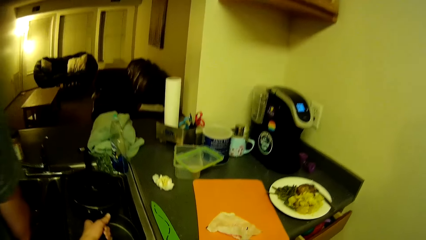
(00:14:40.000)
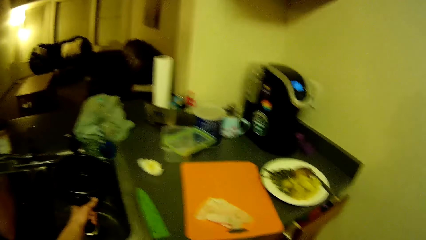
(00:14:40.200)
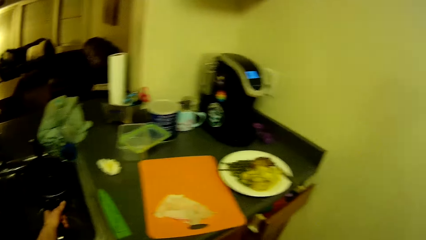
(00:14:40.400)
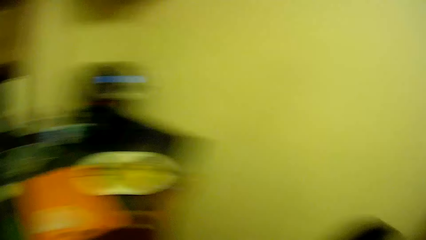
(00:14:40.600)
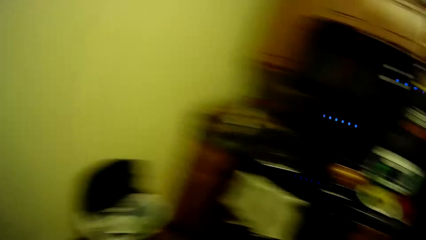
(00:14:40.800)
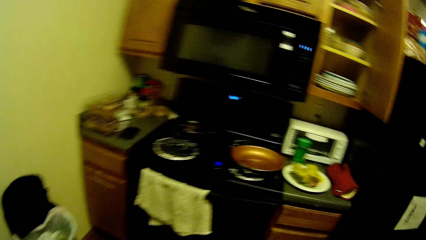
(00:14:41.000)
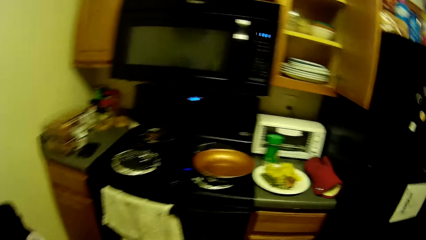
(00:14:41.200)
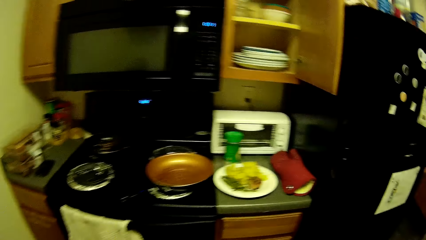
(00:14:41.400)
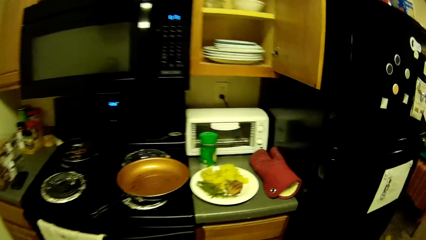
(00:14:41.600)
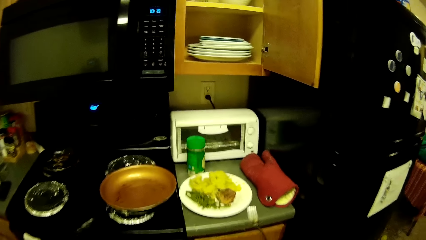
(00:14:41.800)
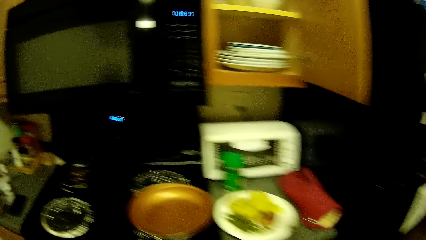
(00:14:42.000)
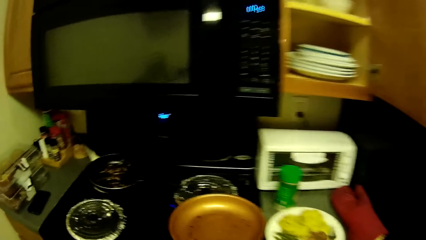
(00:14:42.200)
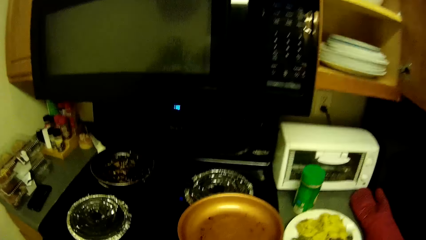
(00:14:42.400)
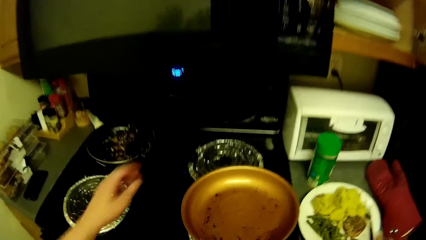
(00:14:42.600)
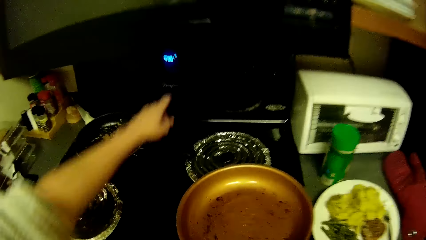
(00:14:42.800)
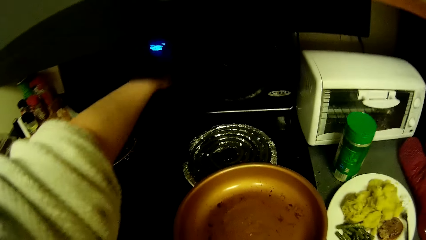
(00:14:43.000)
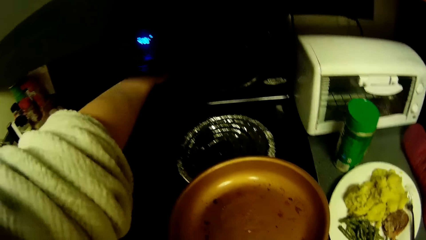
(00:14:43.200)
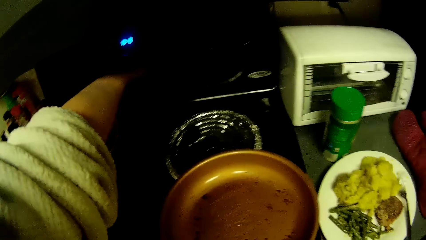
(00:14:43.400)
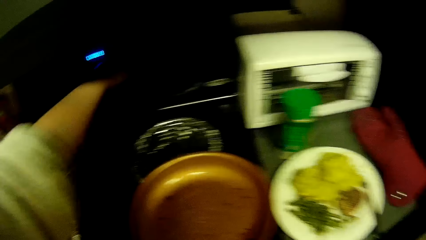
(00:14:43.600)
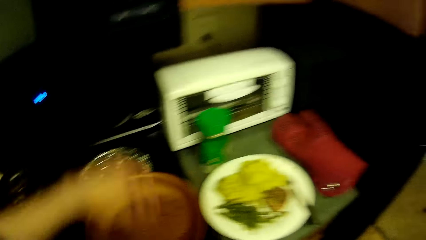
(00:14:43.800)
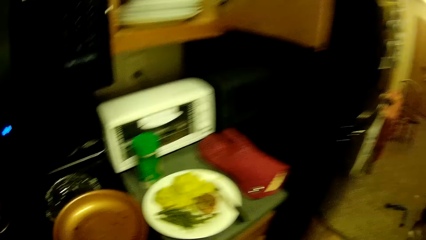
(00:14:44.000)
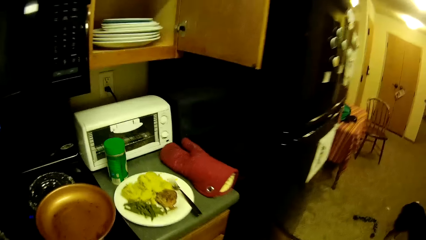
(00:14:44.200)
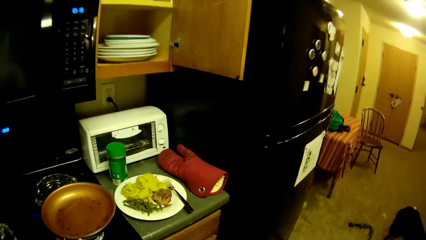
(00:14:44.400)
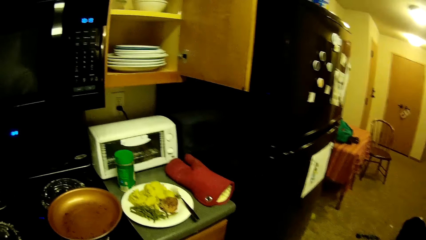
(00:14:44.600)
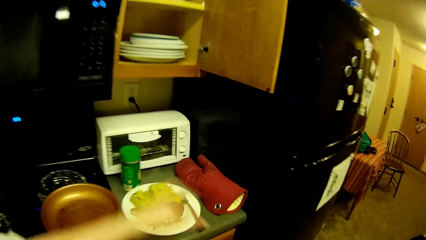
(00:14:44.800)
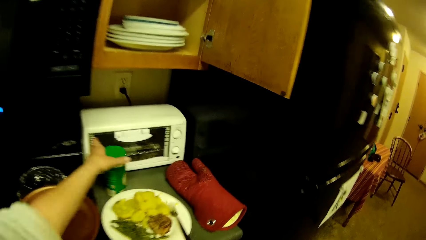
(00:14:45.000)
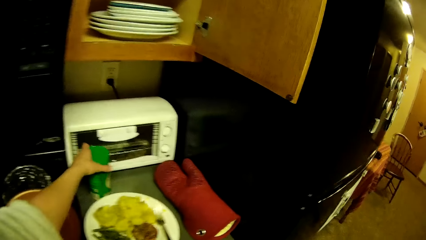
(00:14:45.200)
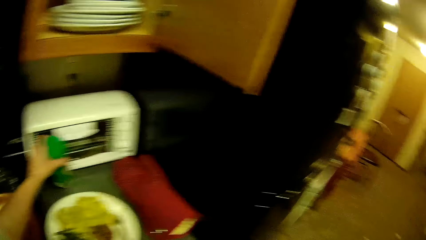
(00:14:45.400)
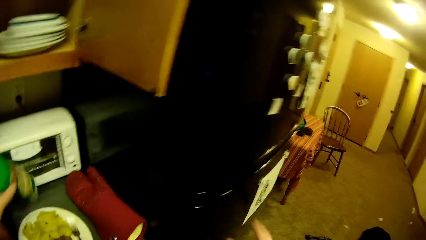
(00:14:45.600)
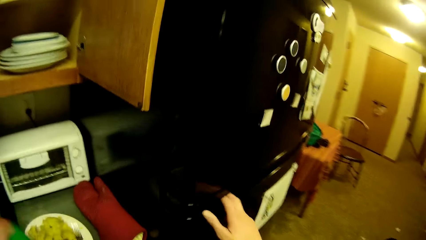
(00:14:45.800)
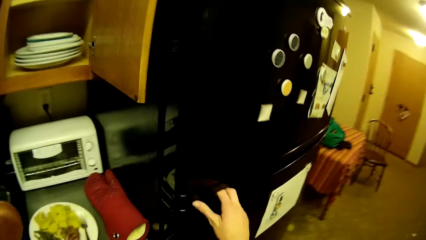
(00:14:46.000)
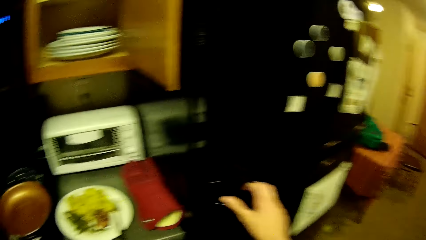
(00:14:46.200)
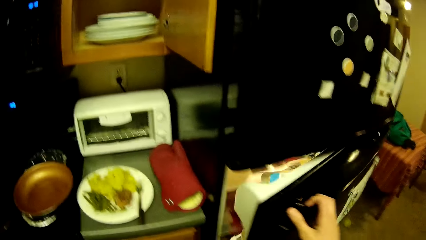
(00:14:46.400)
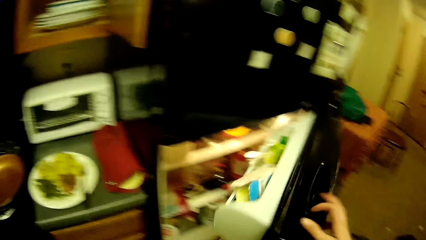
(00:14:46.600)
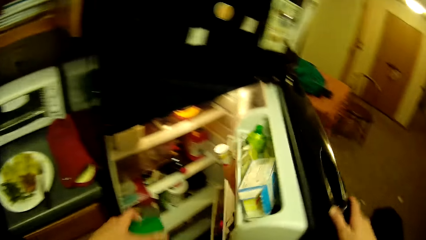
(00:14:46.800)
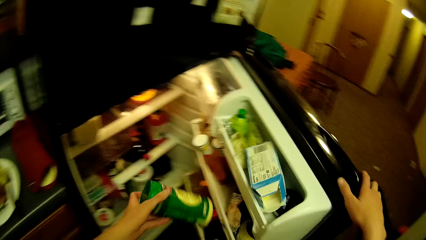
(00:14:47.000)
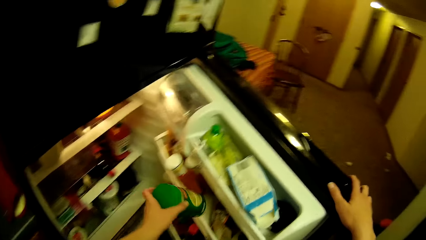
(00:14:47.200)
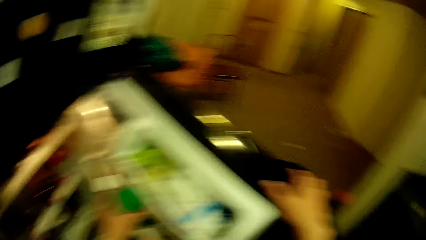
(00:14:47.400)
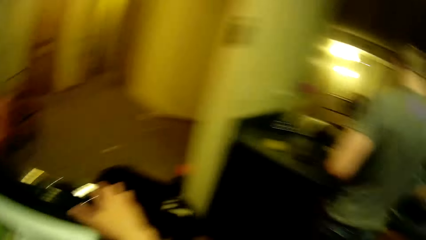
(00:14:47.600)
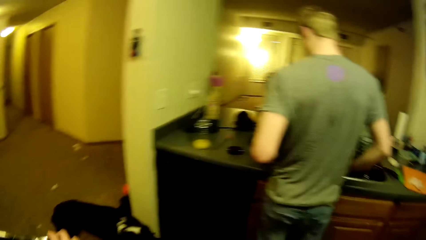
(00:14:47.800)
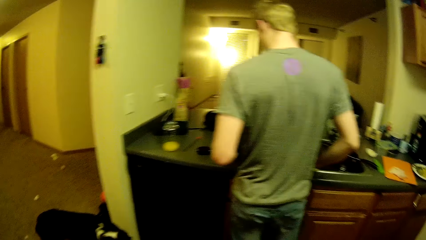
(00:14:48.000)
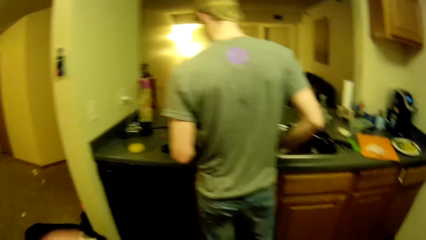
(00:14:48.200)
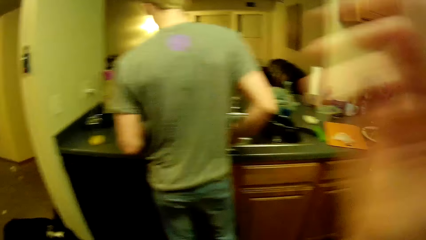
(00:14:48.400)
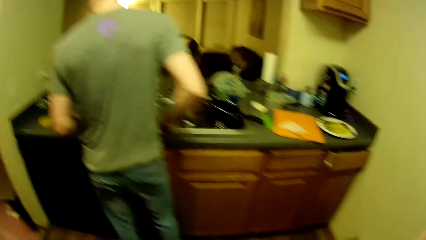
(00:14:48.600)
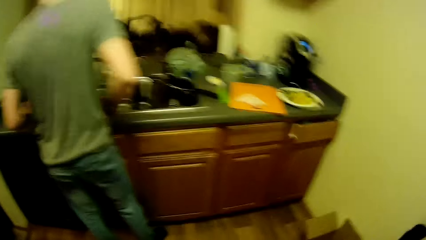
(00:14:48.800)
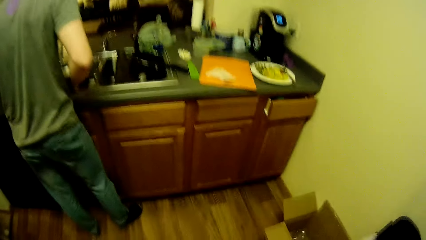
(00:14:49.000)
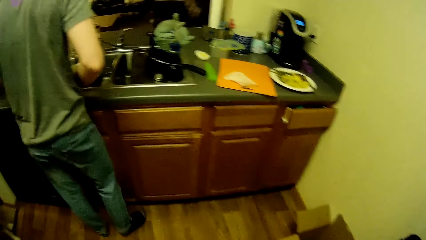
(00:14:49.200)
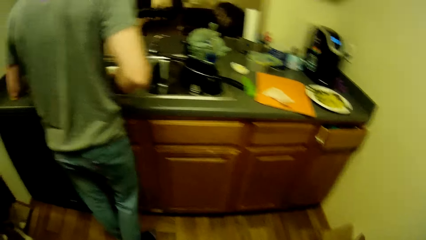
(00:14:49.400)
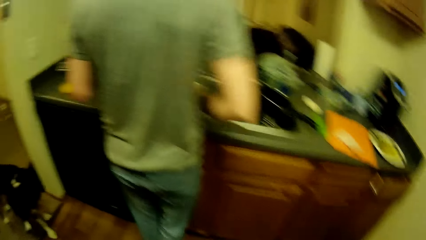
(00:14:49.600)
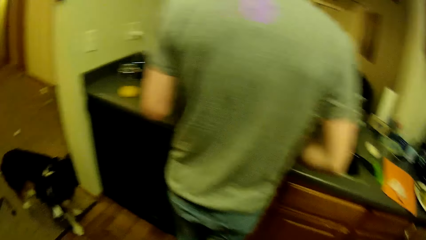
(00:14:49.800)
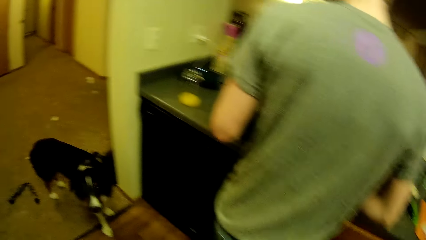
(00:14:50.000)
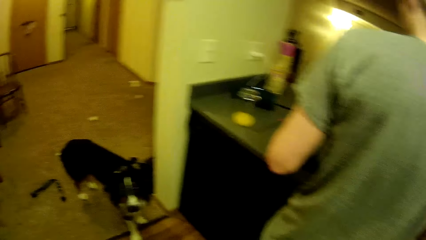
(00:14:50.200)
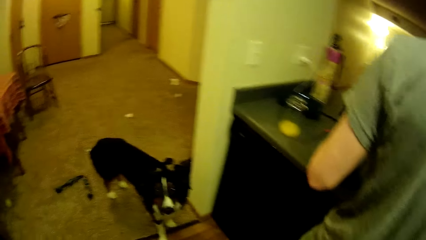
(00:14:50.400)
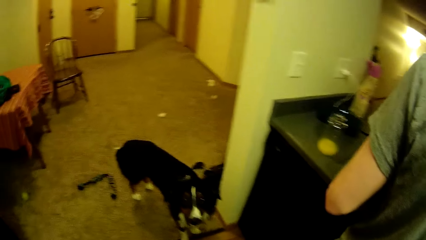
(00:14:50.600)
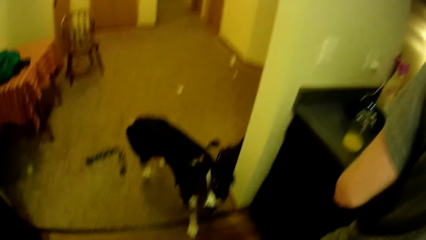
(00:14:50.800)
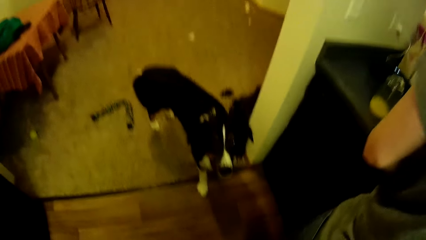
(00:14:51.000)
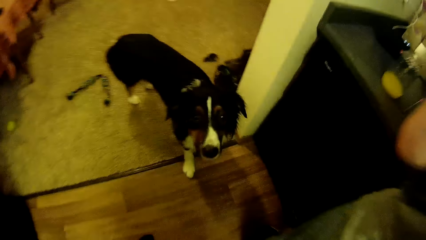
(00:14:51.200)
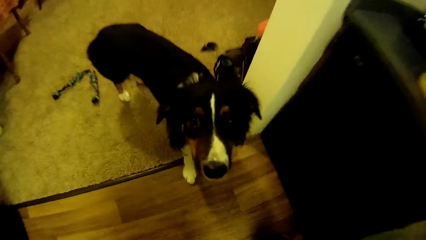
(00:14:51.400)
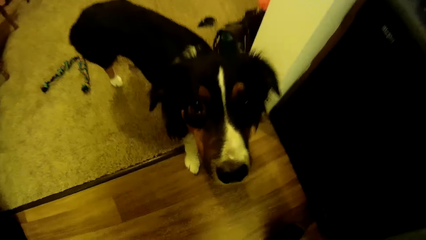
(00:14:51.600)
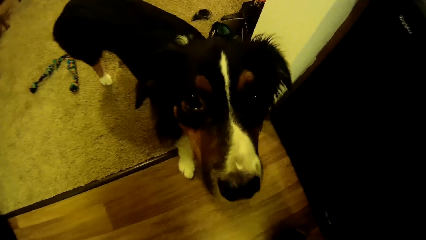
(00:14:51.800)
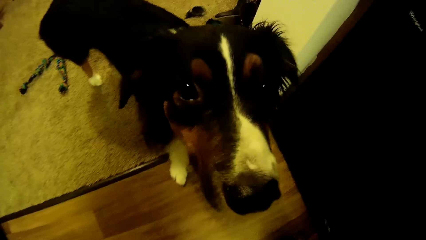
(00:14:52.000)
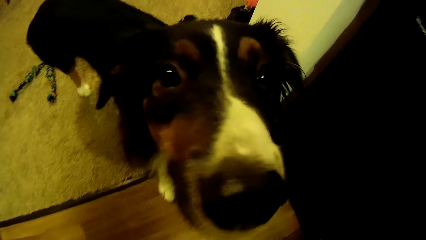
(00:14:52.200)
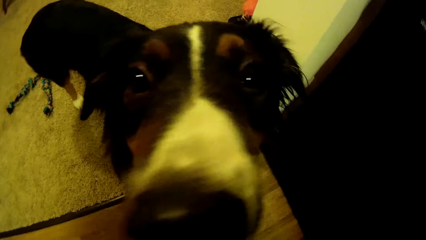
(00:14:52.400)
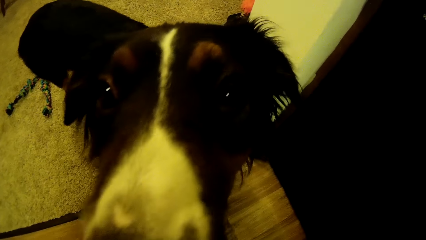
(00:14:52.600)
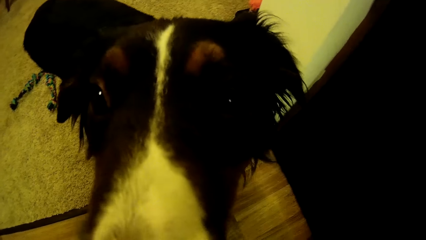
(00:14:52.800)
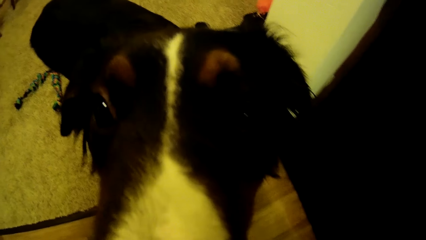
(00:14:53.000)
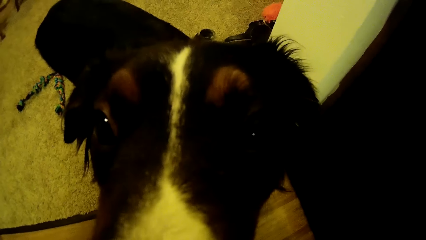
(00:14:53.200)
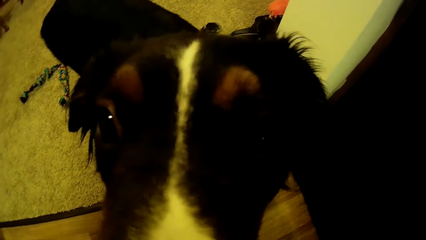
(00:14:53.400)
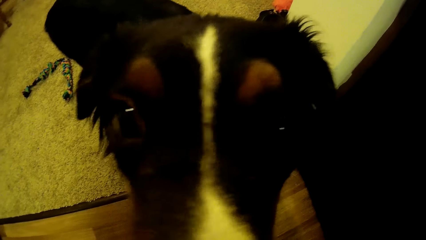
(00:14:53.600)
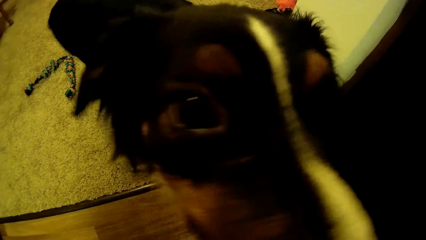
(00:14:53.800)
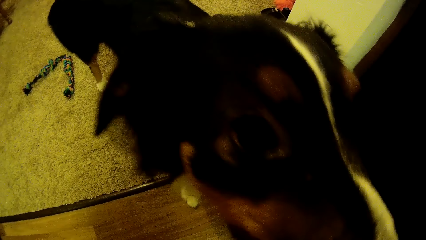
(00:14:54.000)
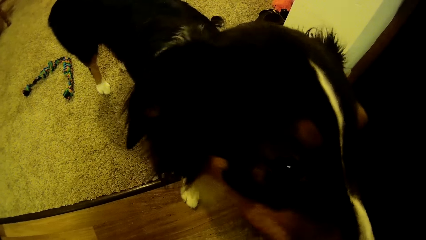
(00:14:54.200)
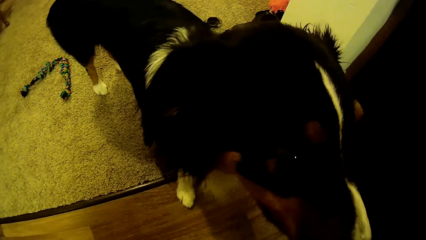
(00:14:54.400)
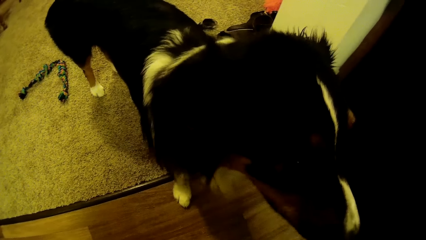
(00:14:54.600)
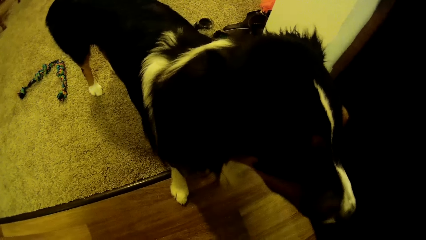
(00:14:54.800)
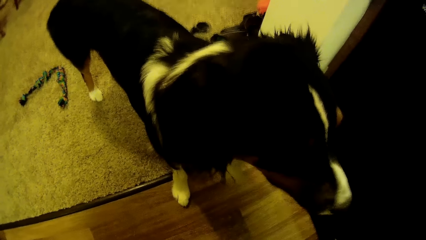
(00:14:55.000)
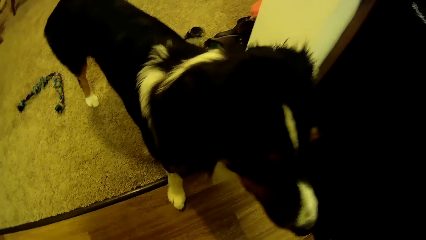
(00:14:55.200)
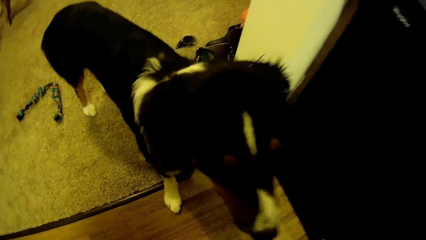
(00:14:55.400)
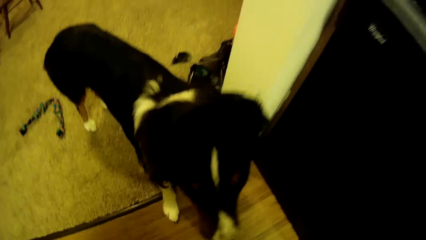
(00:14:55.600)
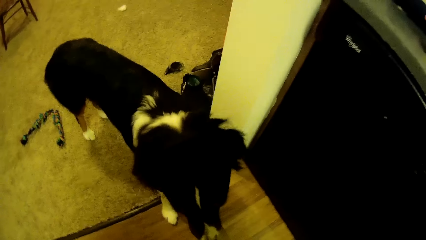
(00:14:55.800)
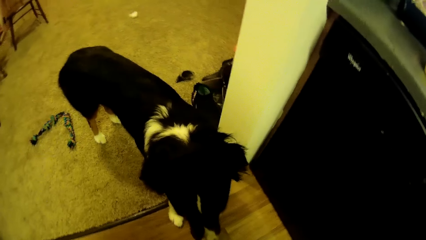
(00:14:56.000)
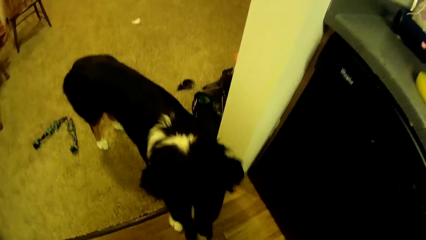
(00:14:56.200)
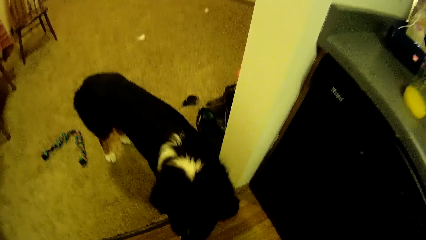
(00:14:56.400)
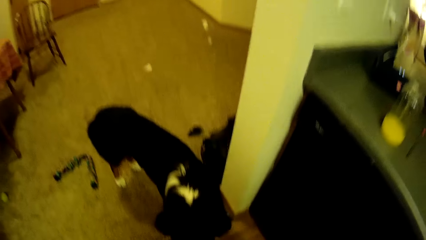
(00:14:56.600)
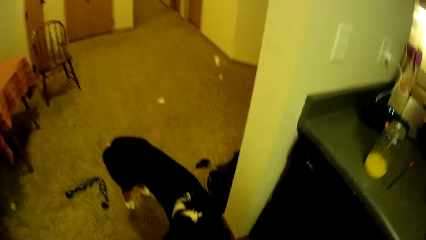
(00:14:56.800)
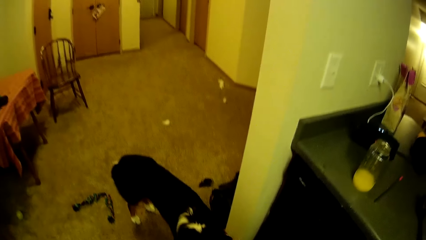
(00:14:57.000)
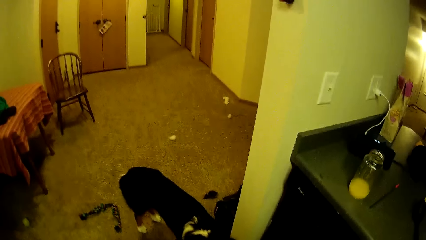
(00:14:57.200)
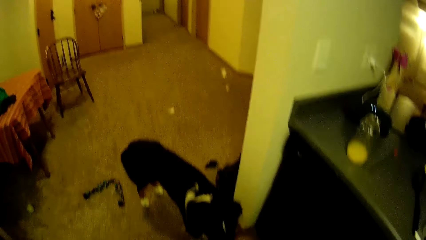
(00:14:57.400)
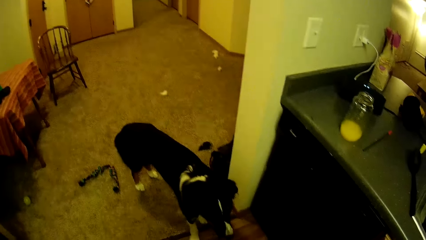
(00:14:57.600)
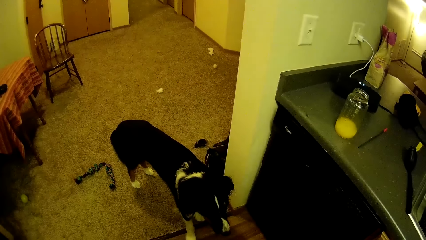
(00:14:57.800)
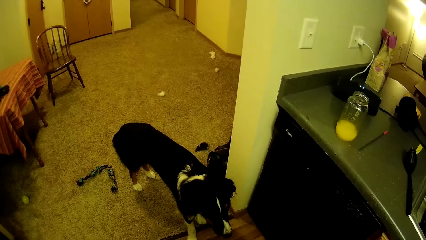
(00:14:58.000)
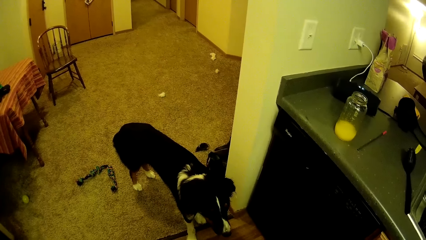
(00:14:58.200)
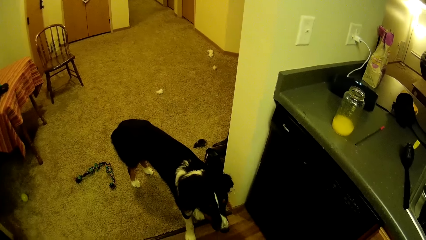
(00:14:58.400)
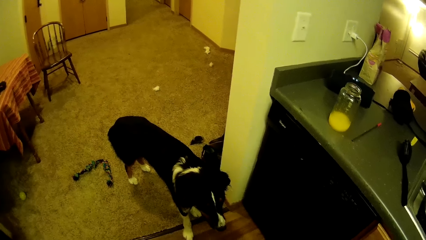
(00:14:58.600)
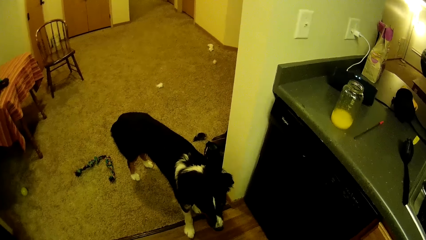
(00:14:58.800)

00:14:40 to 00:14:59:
The camera wearer puts the pan in the sink. She turns the other side. She drops the fork on the plate. She touches the cooker. She presses a button on a microwave. She walks the other side. She picks up the jar from the kitchen worktop. She opens the fridge. She puts the jar in the fridge. She looks the other side. She moves a hand. She touches her head camera. A man moves. The camera wearer moves towards her dog. She looks the other side.
